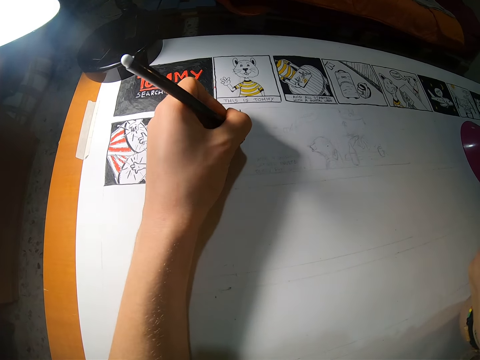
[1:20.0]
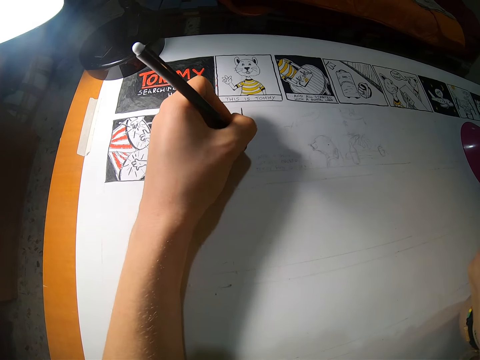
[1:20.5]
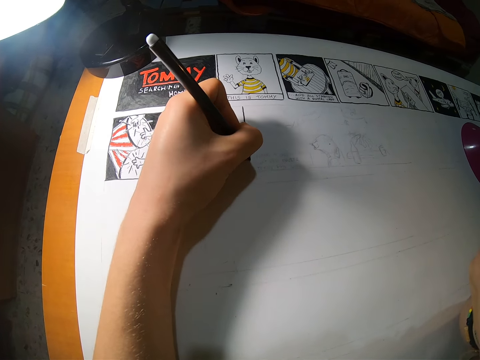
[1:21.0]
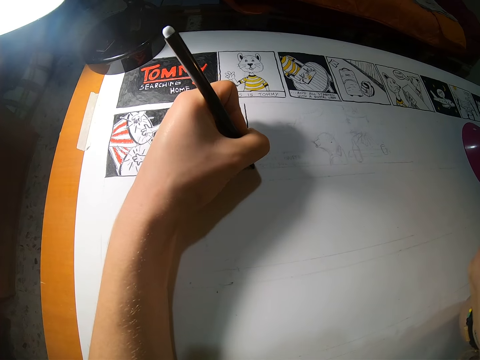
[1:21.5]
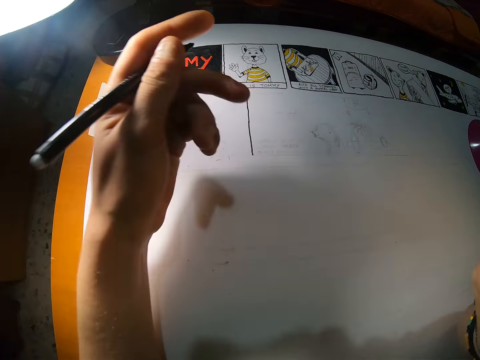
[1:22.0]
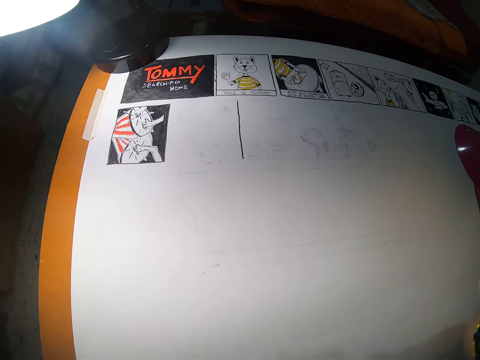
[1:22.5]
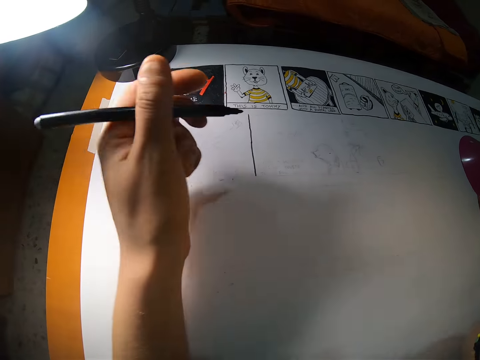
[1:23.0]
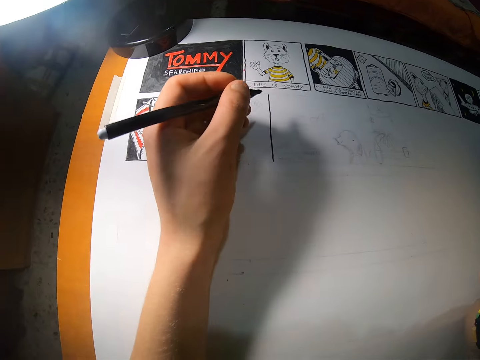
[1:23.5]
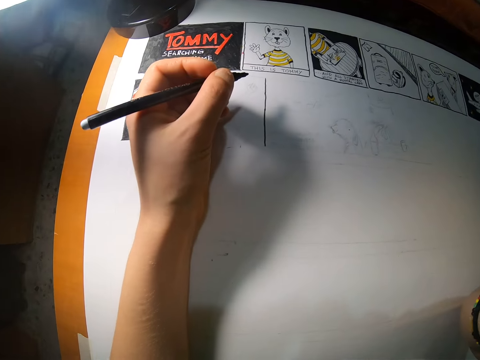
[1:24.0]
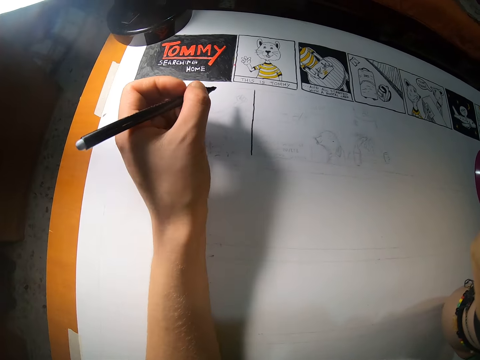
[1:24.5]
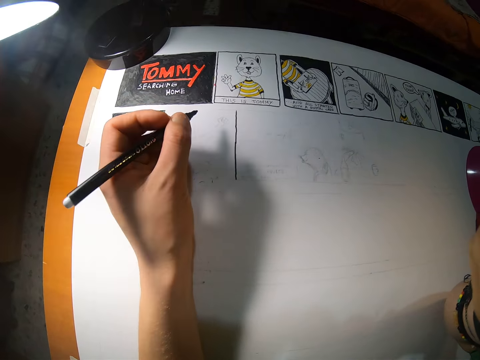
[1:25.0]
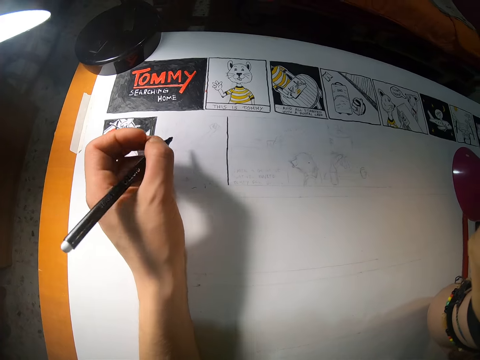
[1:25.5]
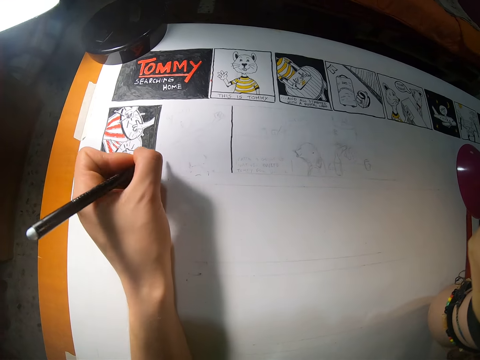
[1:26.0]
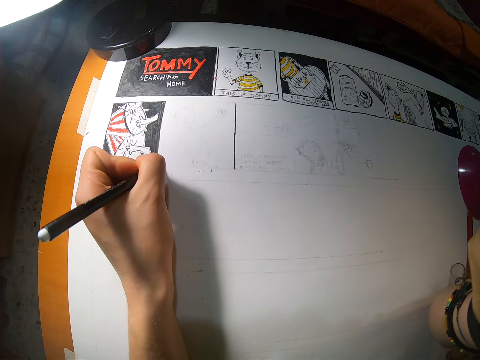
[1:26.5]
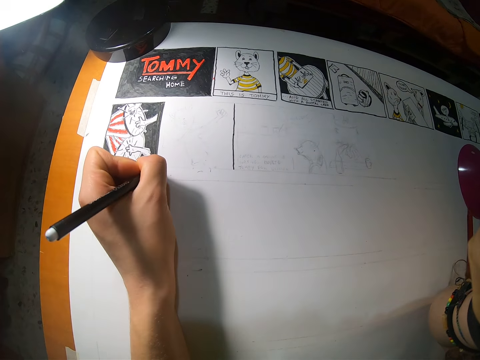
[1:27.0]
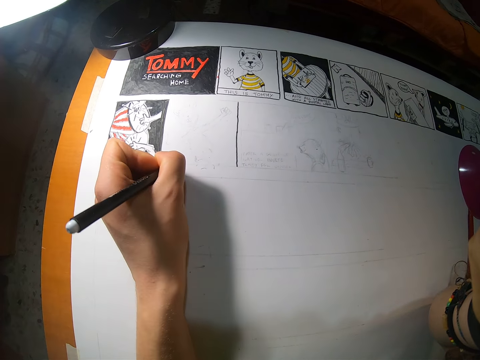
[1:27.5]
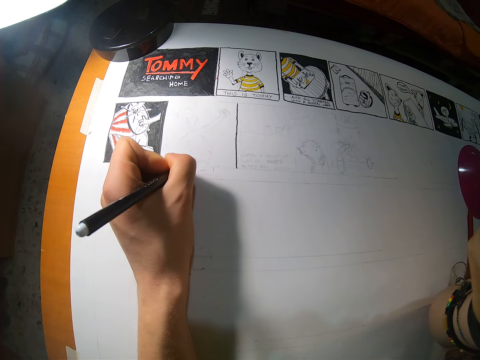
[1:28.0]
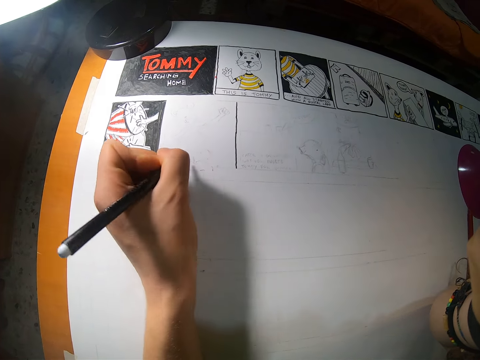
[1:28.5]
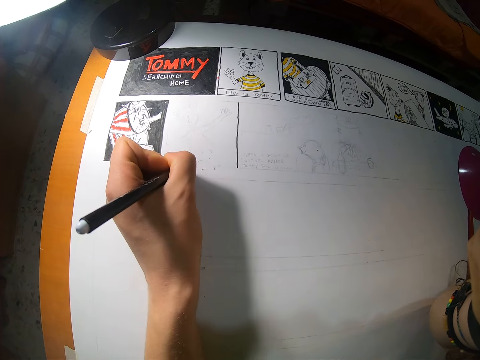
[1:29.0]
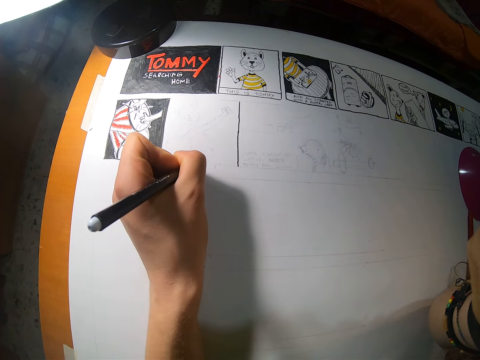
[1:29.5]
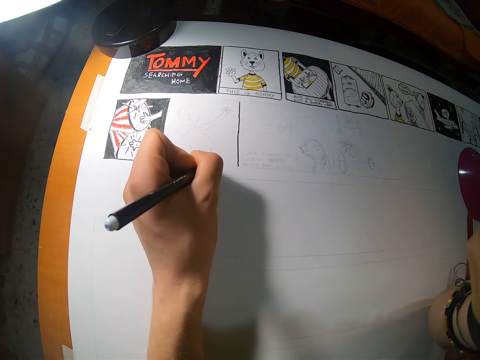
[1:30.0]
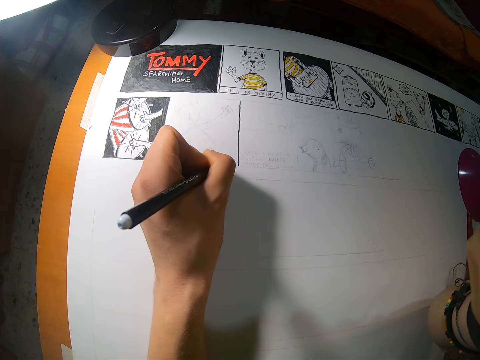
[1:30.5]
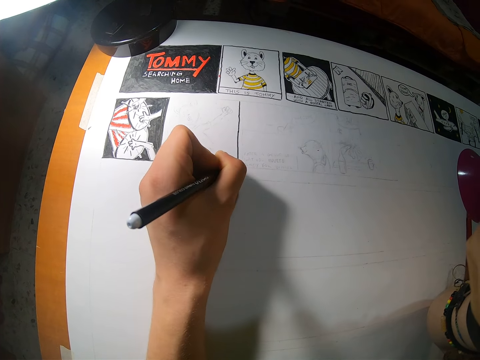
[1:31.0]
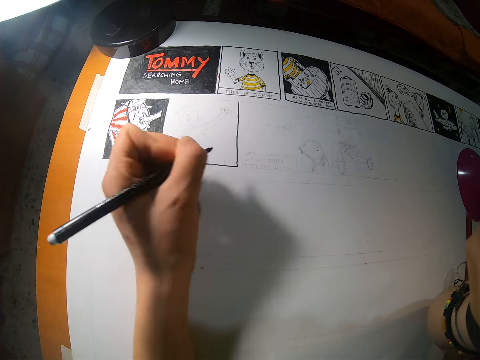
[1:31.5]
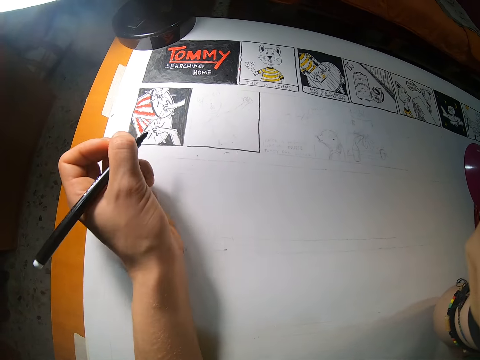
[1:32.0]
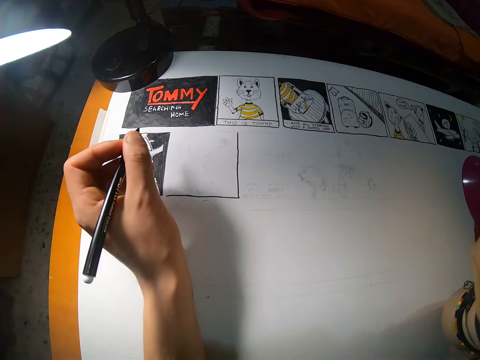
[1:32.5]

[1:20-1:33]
The camera wearer touches her face with her left hand. She raises the left hand. She lowers the left hand. She draws on the drawing paper with the marker in her left hand.

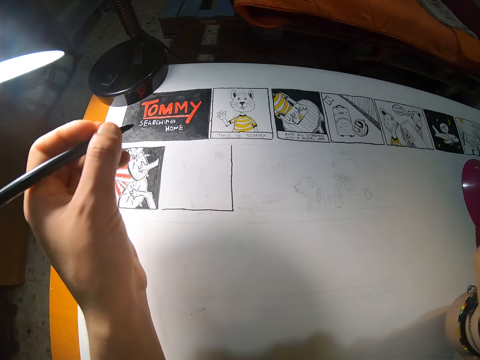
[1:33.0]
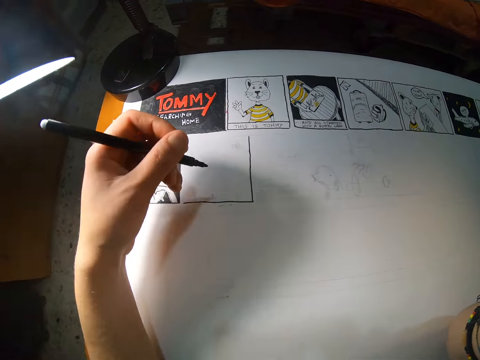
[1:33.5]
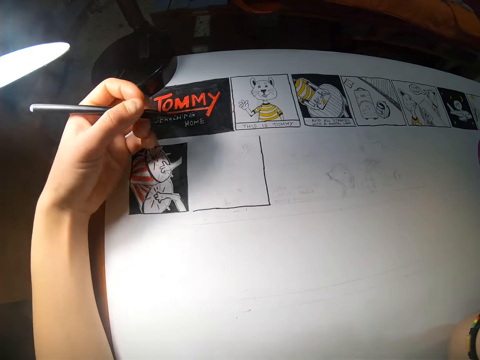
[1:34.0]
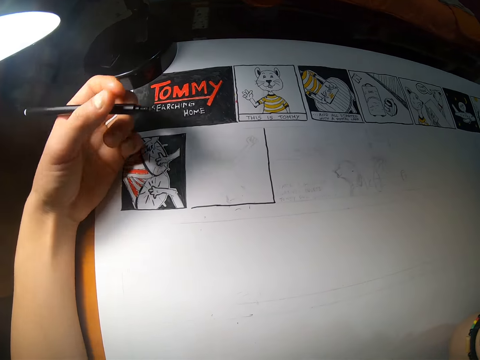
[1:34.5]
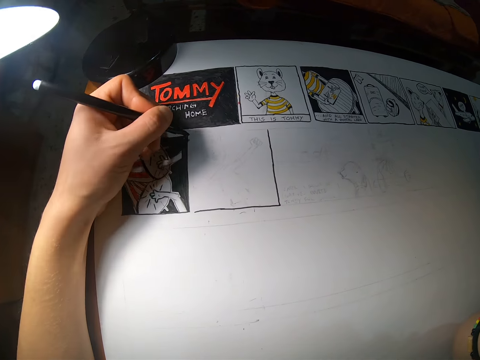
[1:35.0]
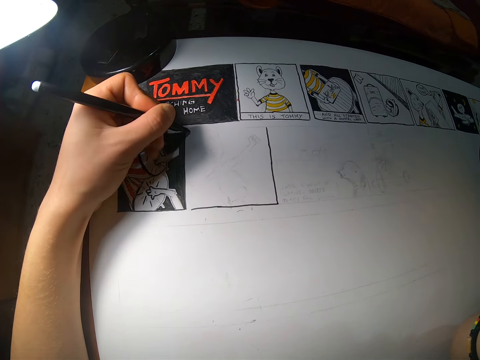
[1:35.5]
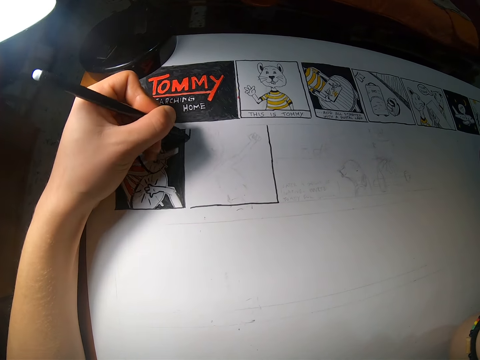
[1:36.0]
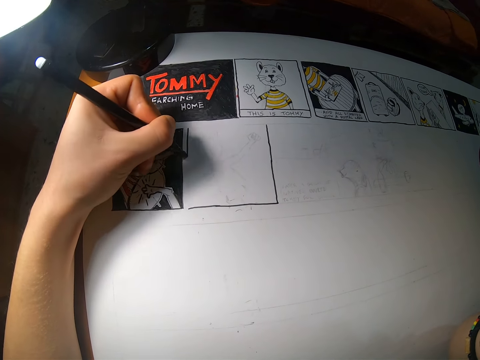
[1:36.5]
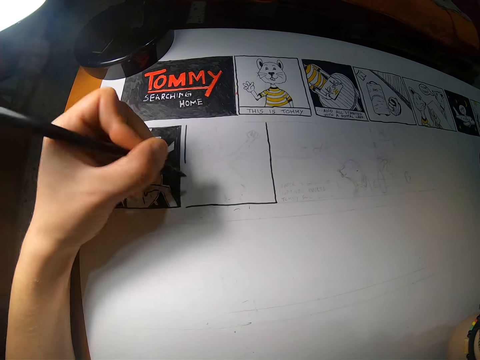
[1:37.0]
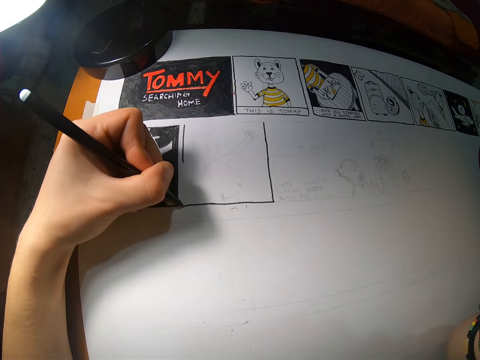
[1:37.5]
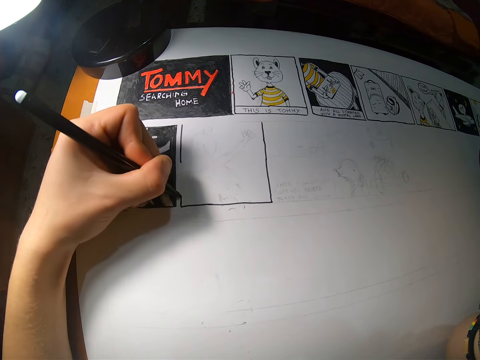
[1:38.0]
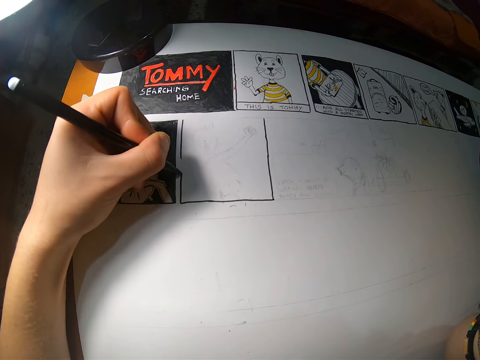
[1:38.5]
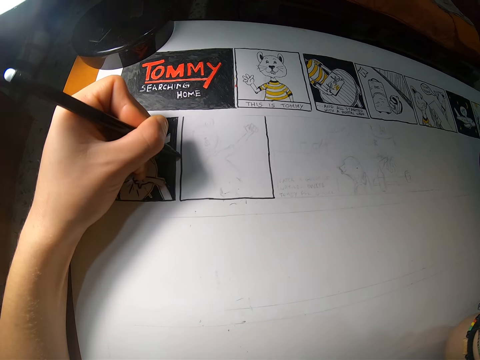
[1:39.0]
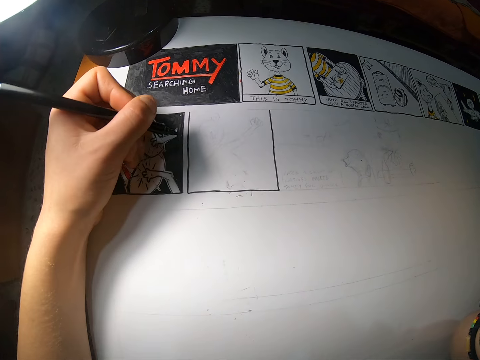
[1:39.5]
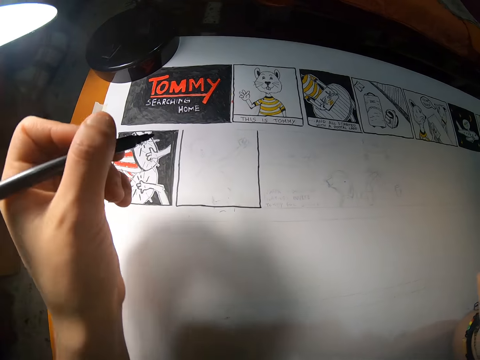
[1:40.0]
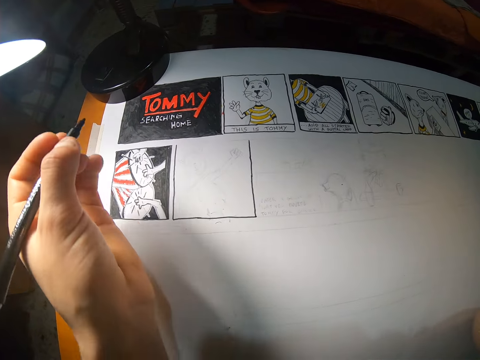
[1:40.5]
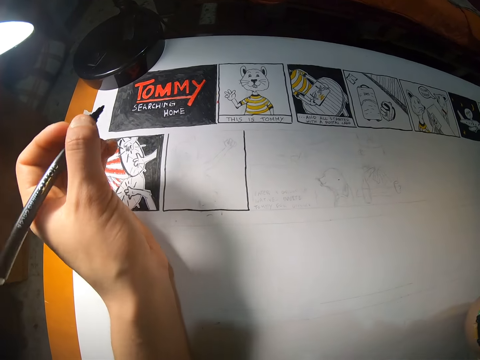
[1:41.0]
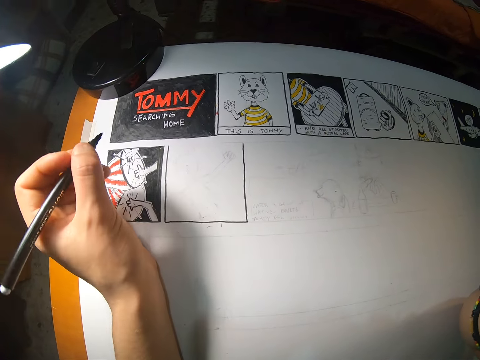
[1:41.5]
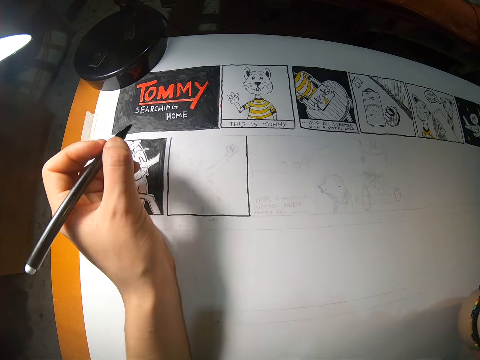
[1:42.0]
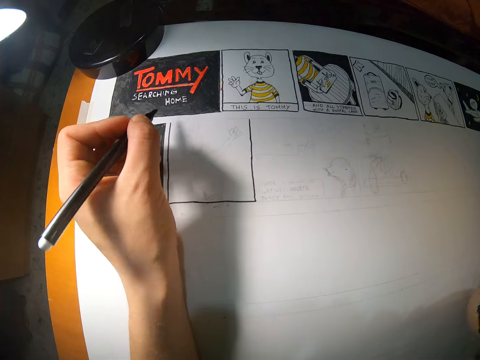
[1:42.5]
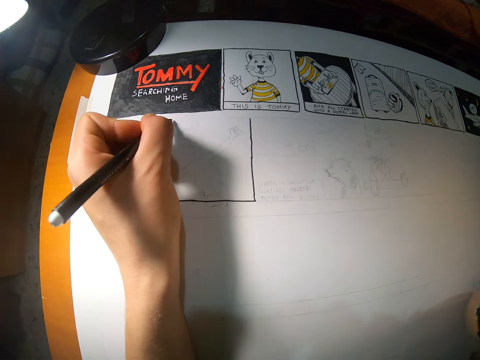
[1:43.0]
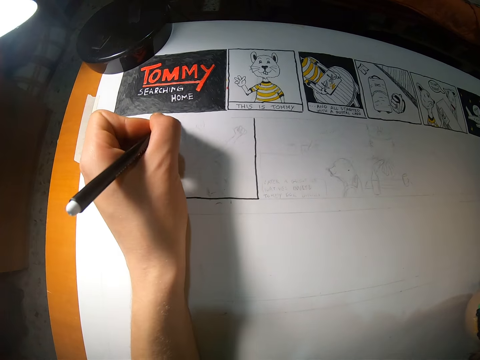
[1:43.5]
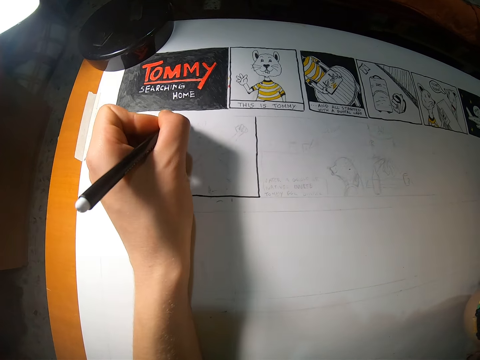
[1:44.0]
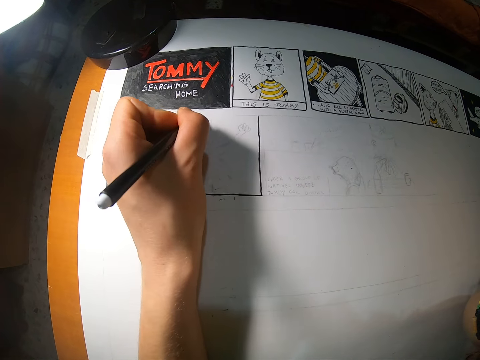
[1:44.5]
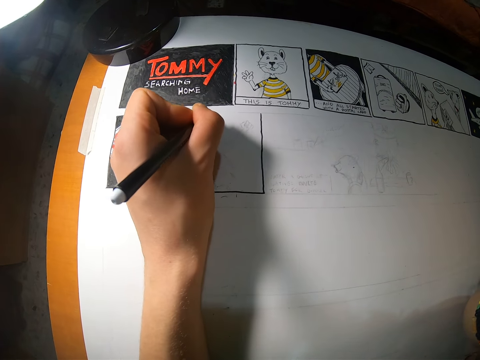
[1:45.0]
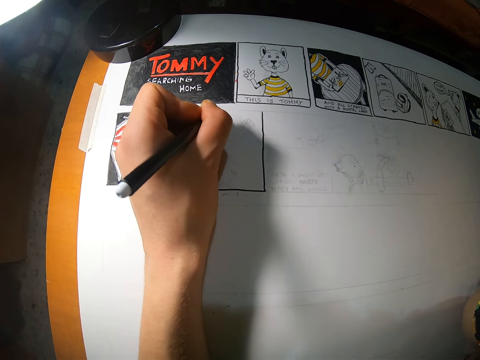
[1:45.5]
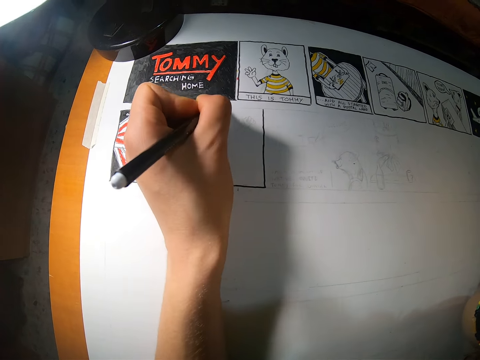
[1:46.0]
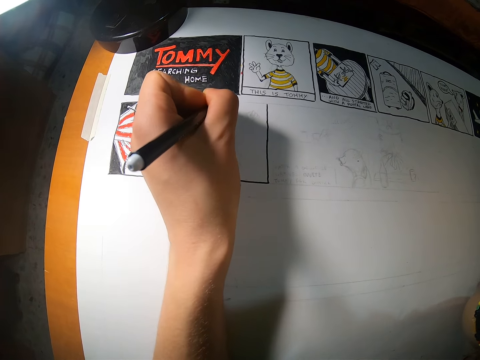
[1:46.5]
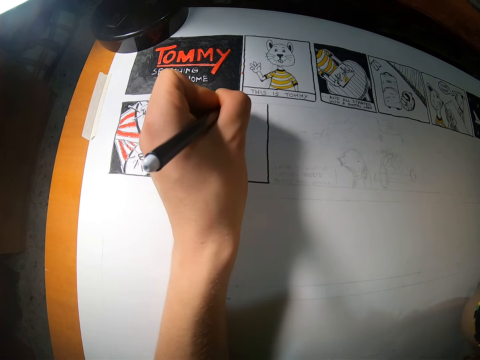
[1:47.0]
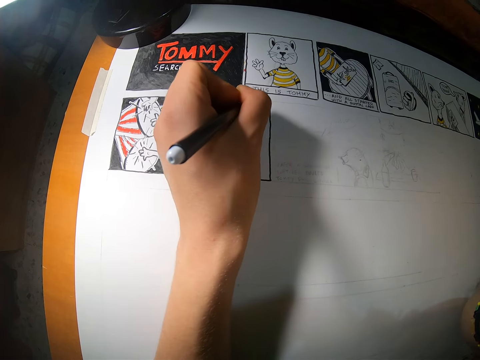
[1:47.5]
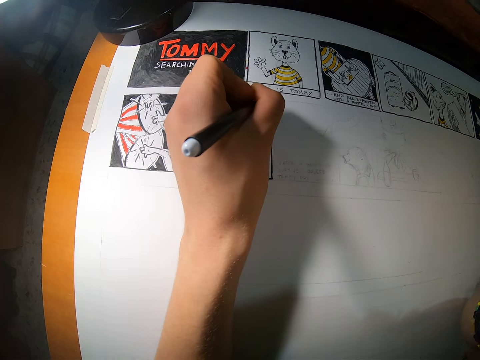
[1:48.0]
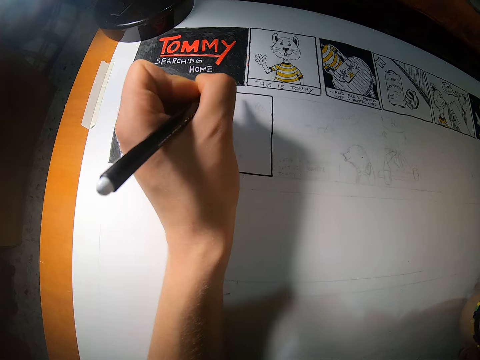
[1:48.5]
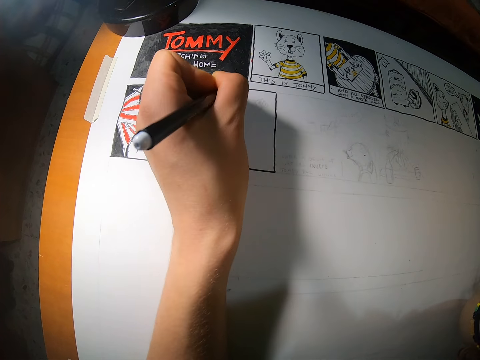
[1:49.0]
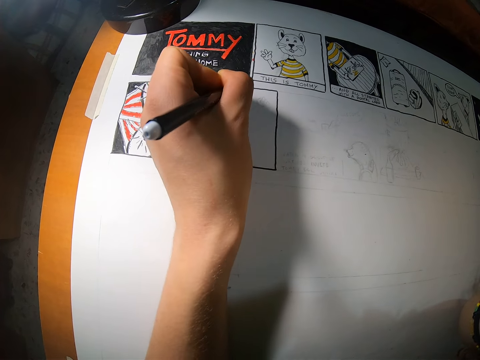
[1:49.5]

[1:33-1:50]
The camera wearer draws on the drawing paper with the marker in her left hand. She draws again.
